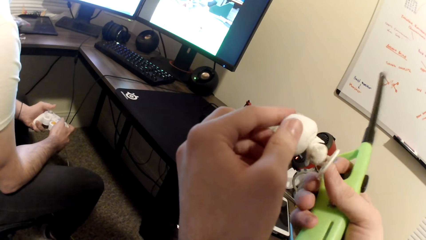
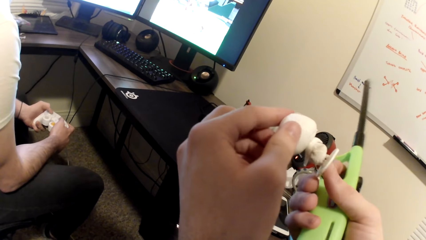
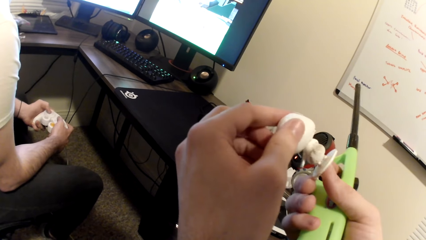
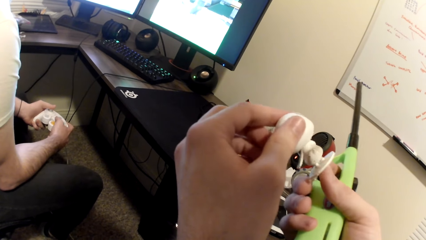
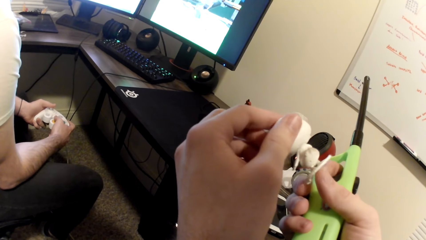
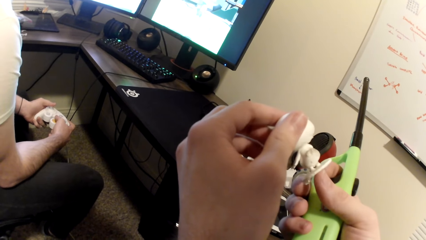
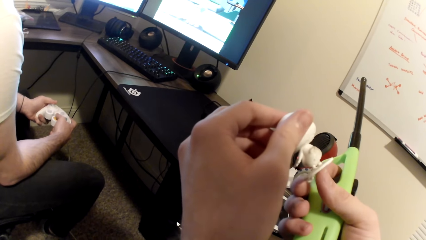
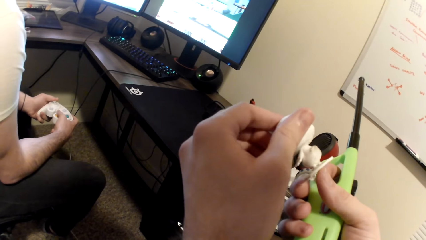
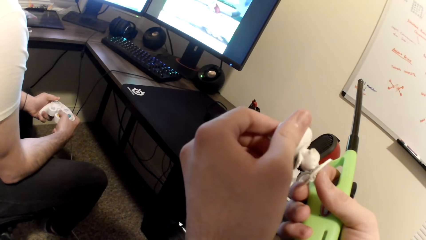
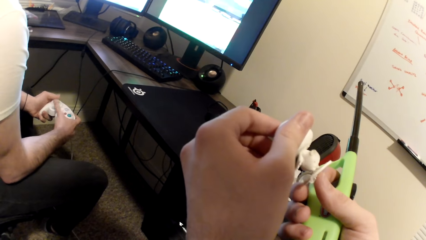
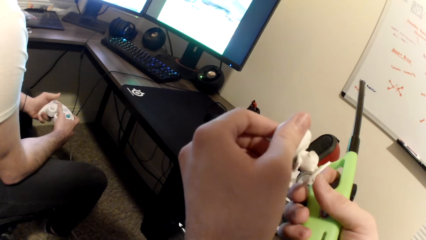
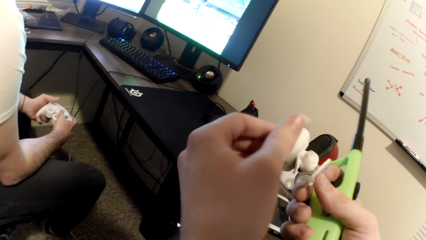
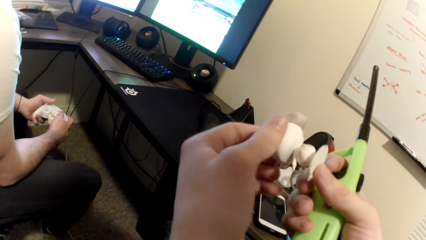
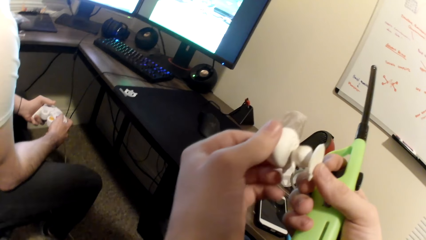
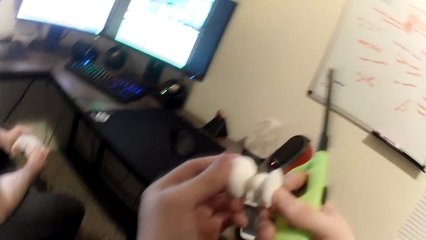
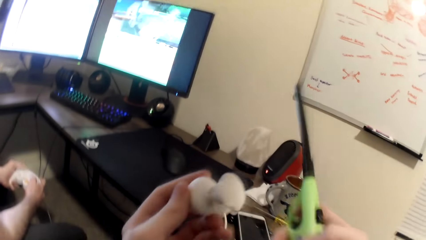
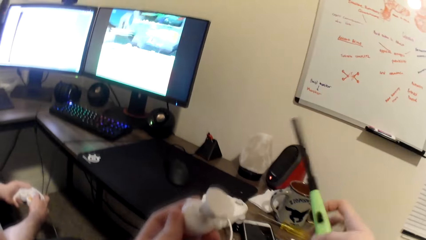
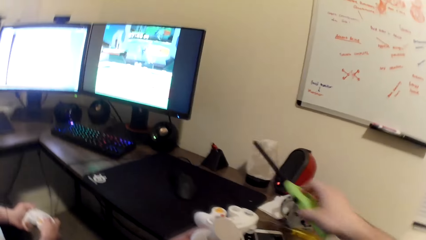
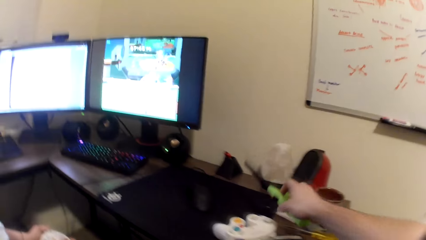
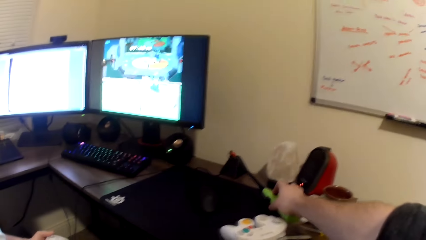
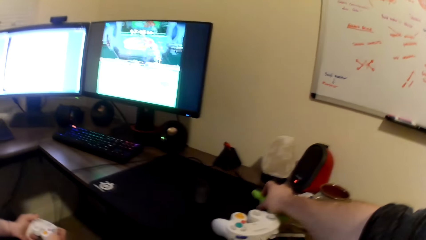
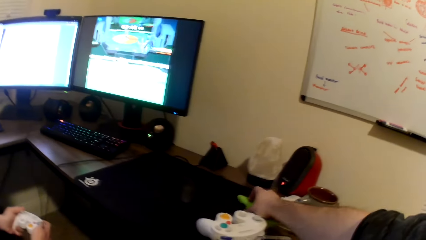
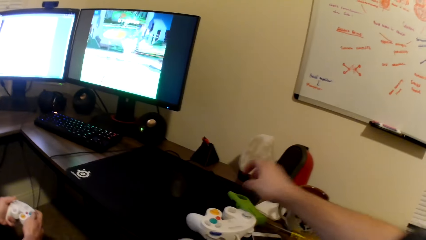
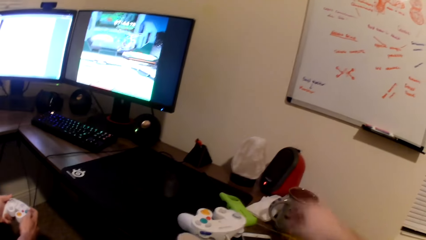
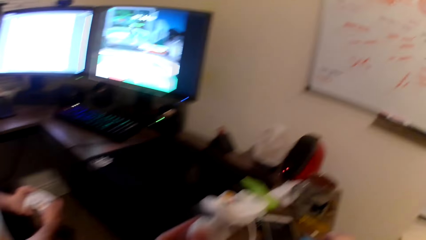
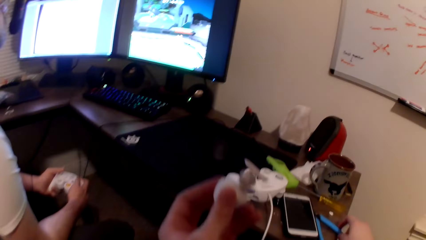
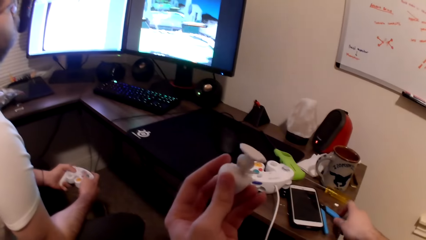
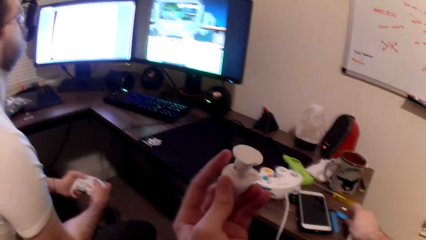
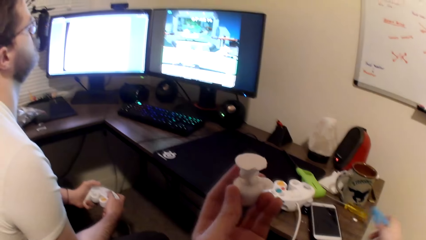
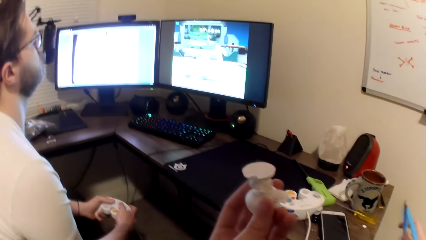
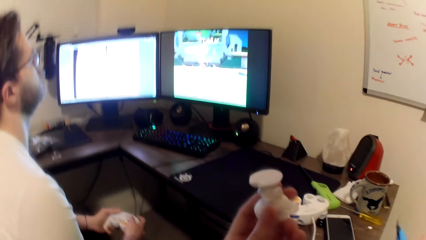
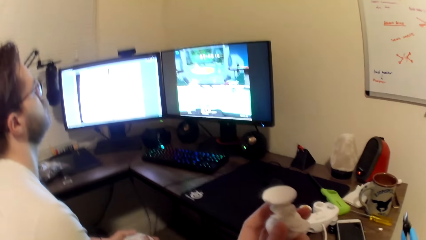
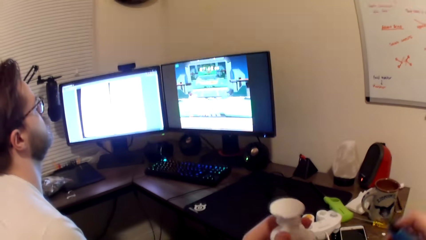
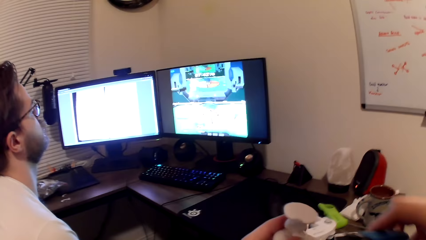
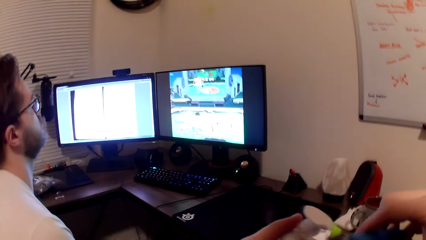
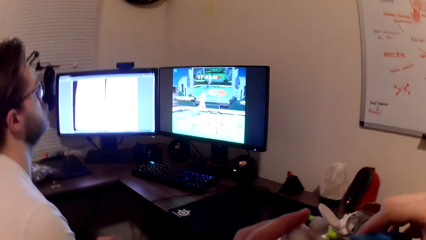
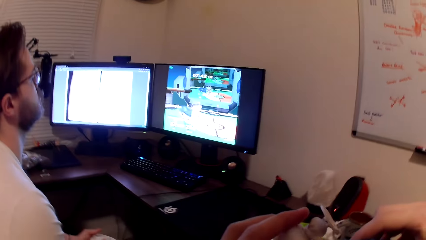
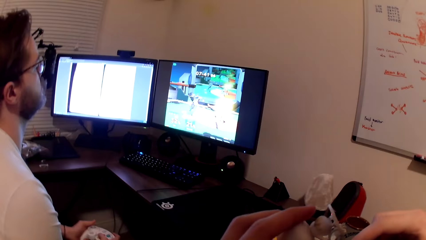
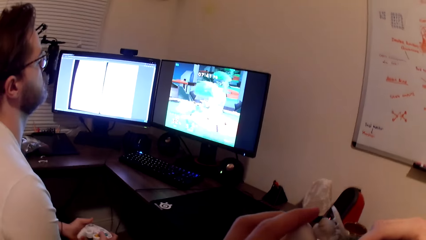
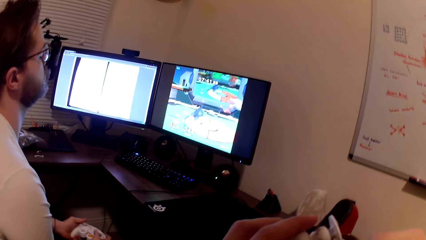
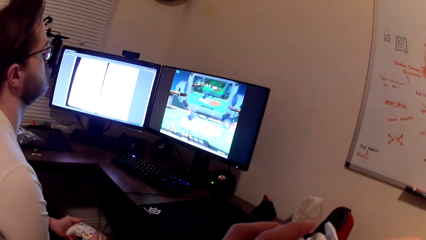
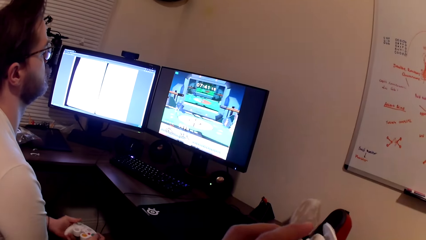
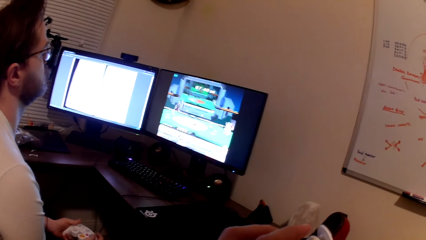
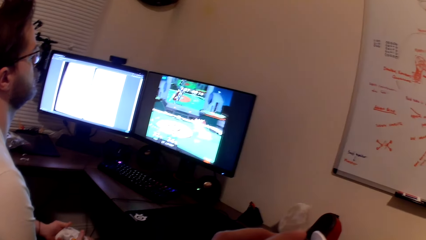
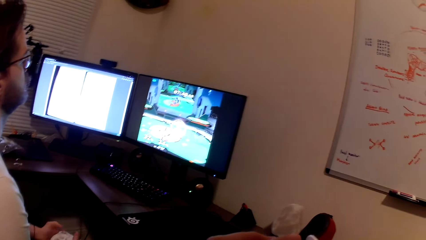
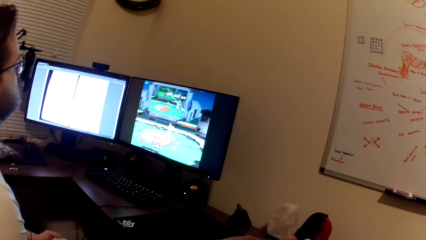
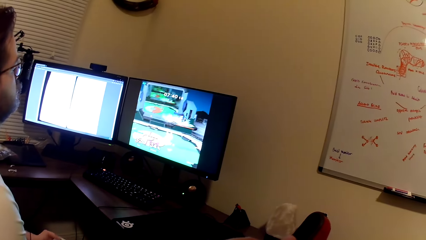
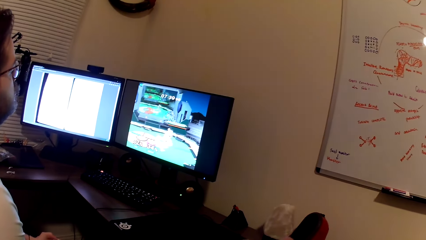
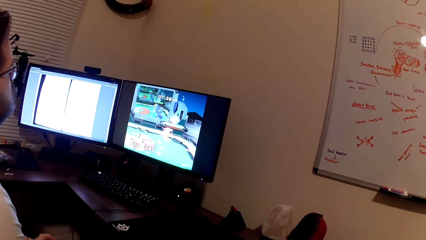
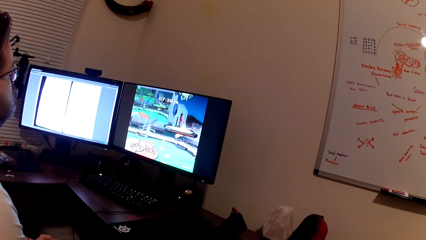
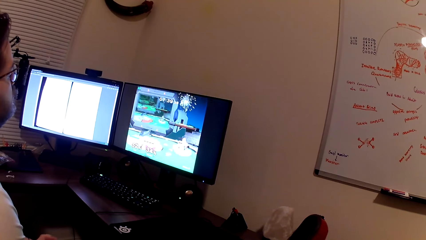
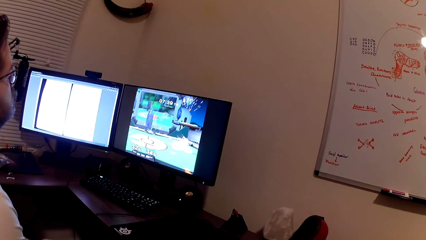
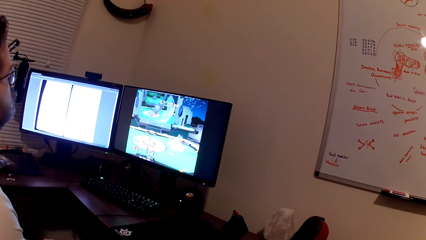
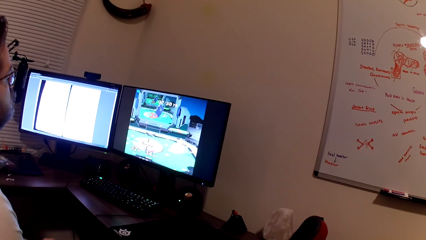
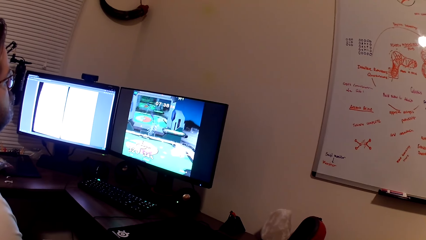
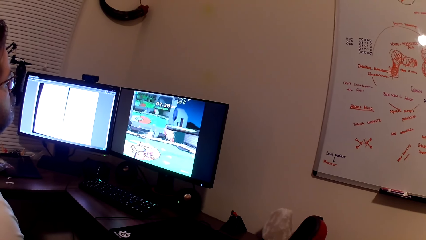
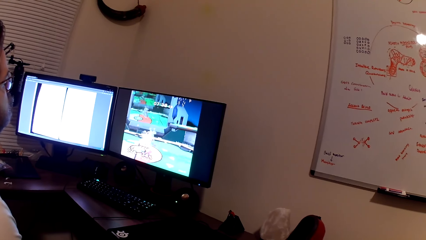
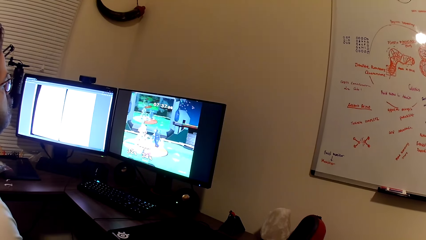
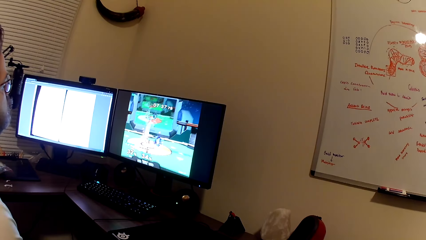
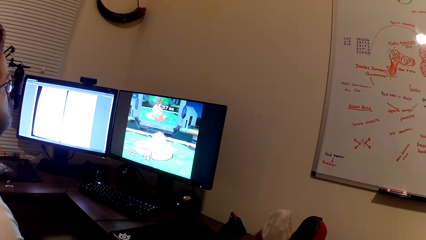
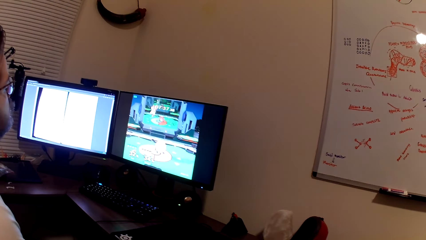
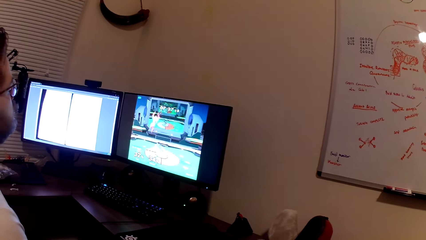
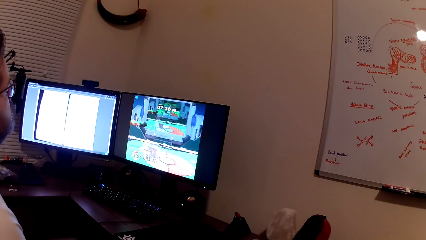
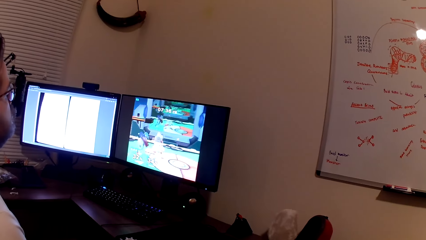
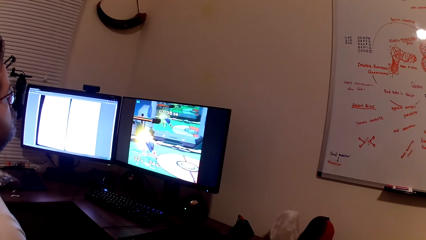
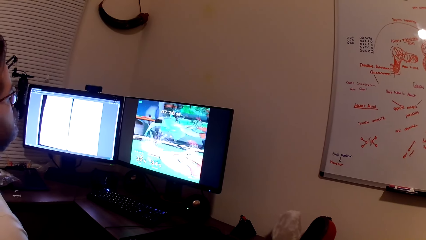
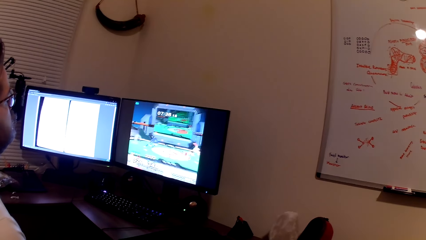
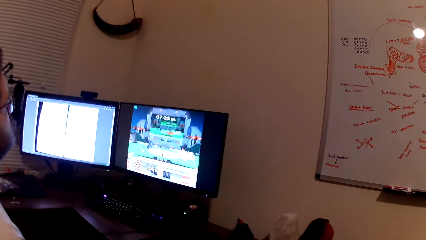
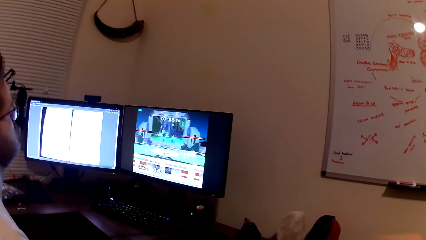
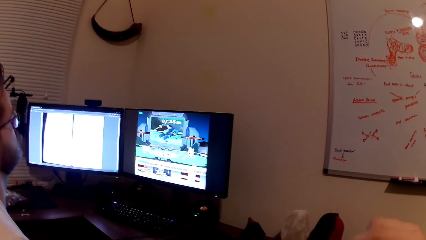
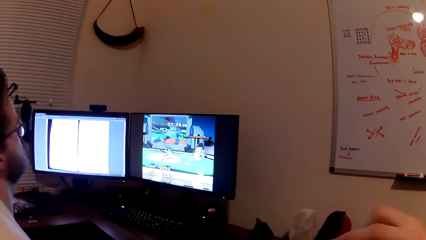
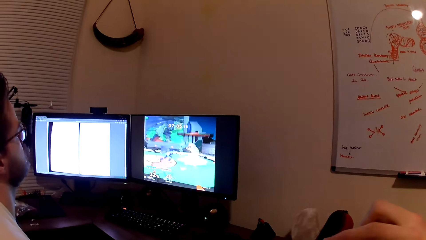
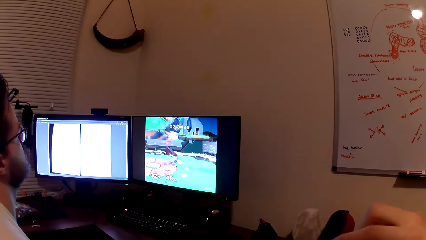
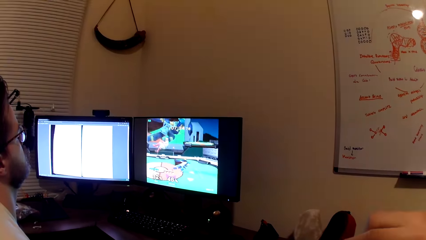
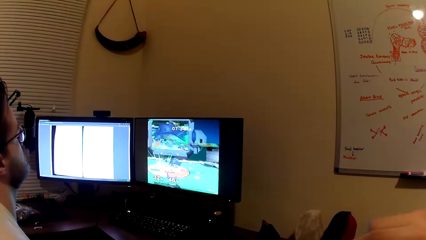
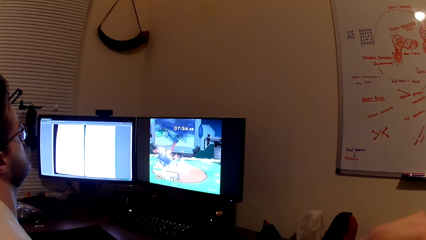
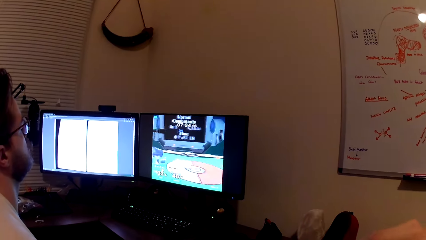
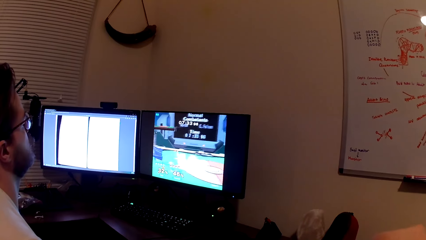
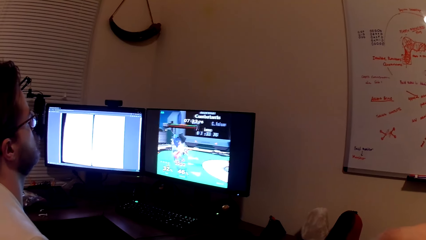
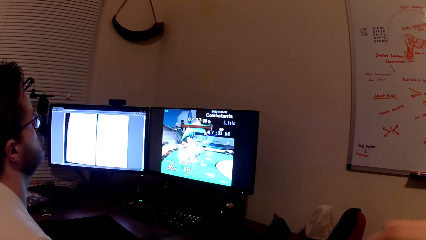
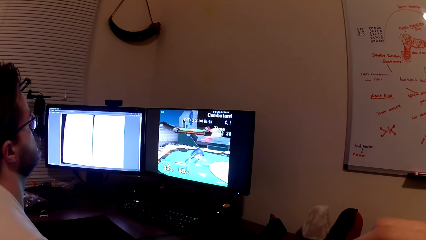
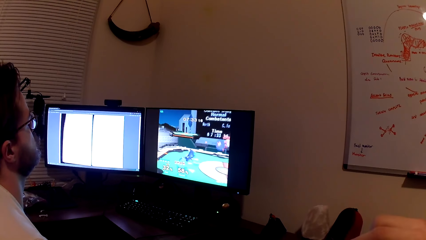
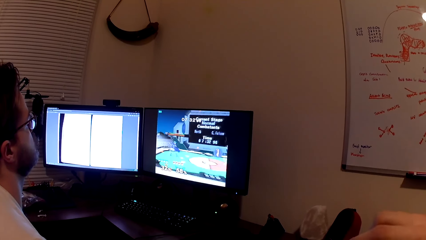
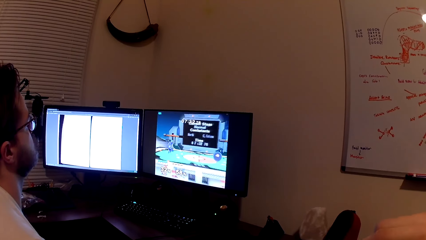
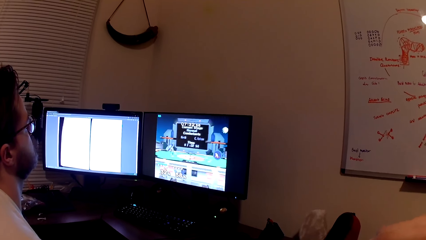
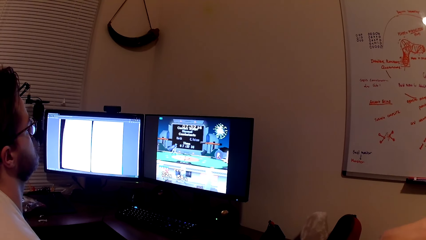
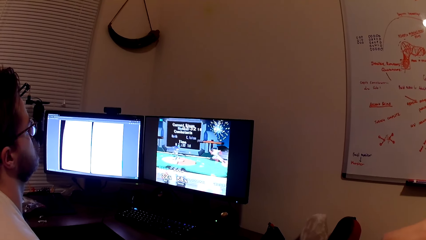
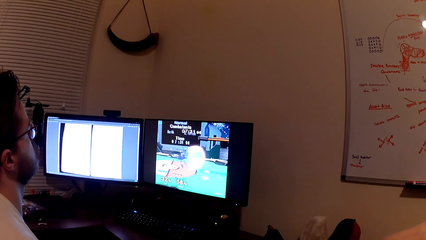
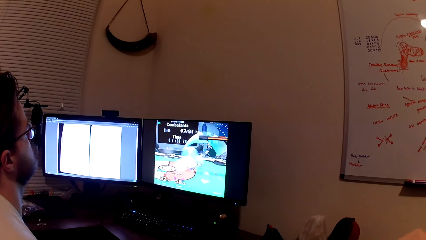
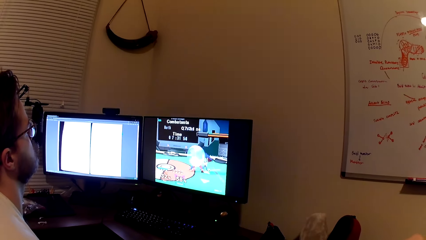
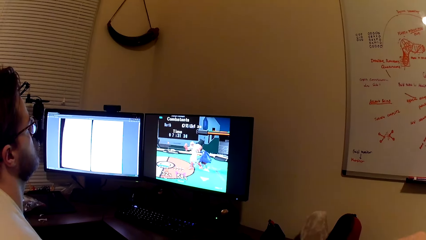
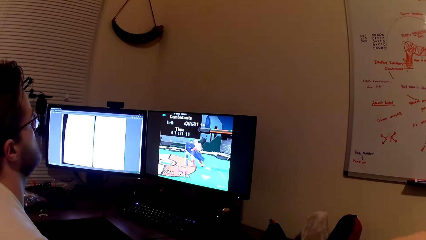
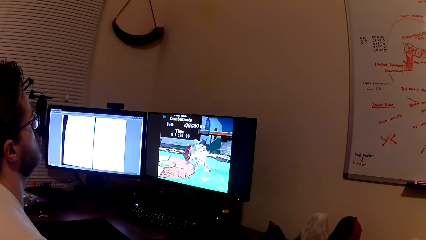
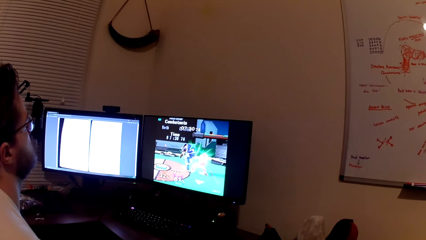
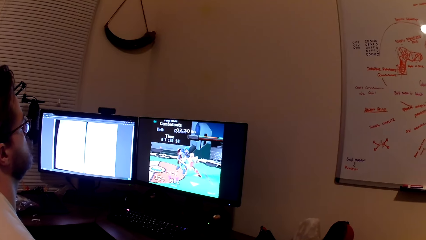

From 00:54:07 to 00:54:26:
The camera wearer drops the lighter onto the table. He picks up pliers from the table with his right hand. He sculpts the Styrofoam with the pliers. He fixes the art toy. He interacts with a person.
